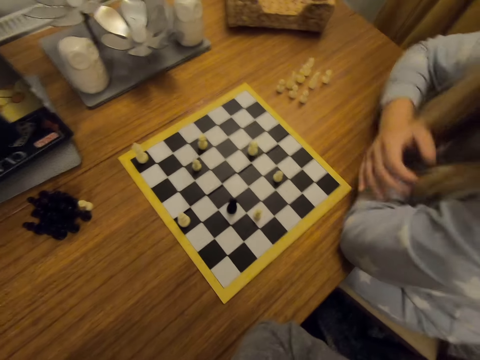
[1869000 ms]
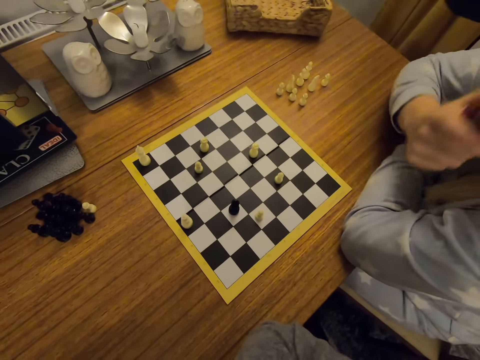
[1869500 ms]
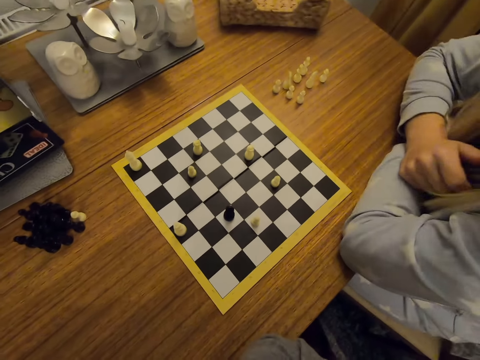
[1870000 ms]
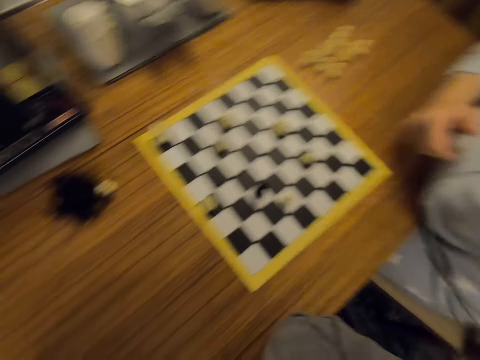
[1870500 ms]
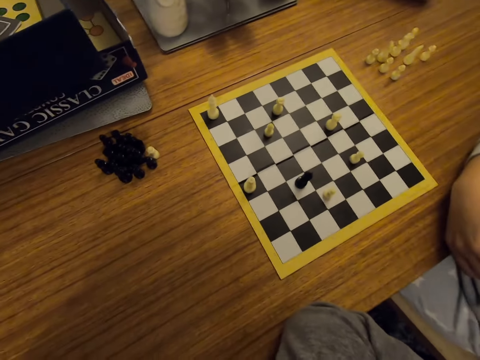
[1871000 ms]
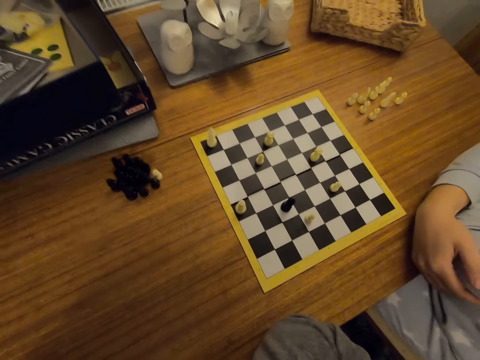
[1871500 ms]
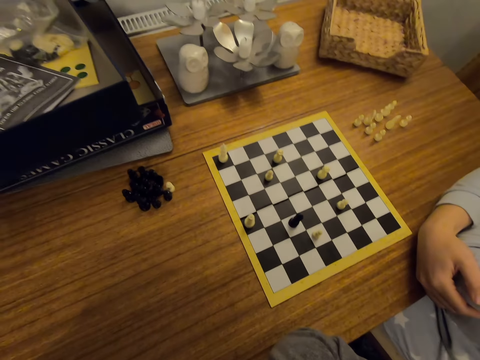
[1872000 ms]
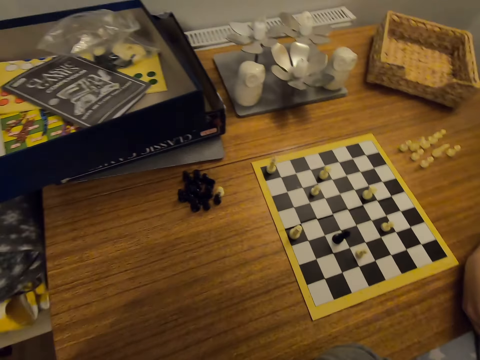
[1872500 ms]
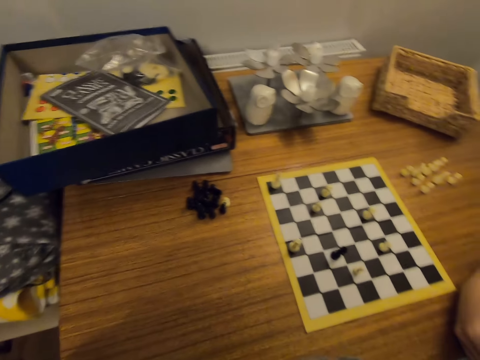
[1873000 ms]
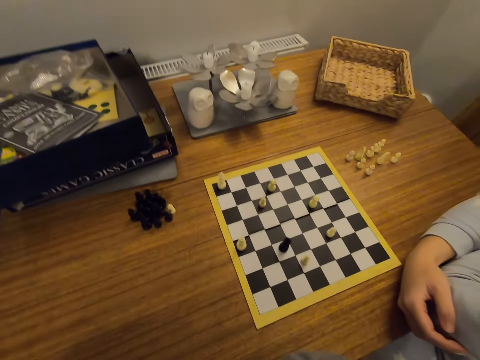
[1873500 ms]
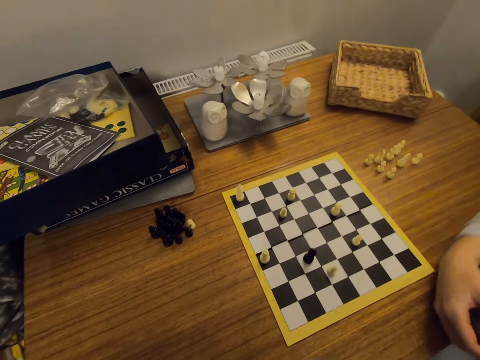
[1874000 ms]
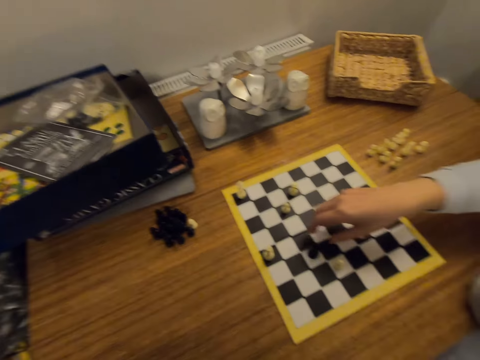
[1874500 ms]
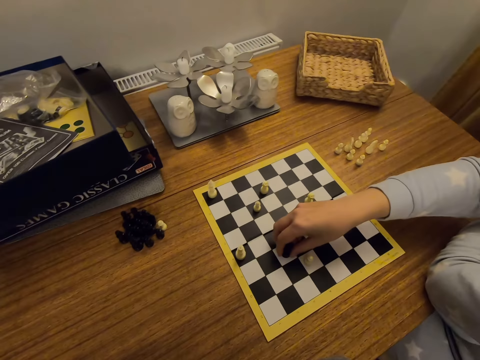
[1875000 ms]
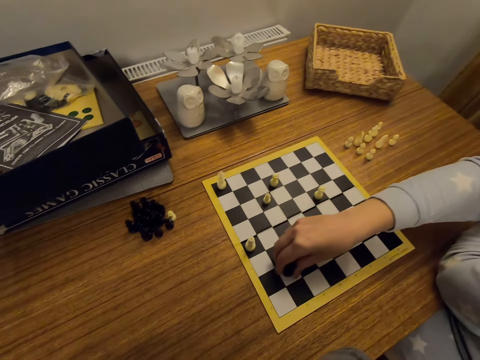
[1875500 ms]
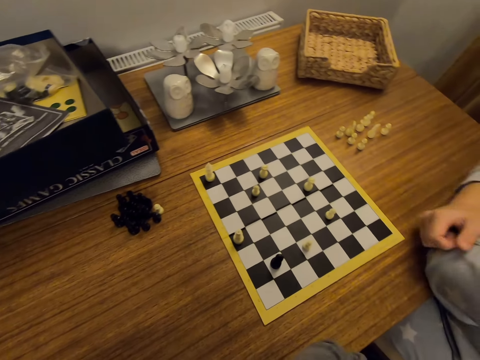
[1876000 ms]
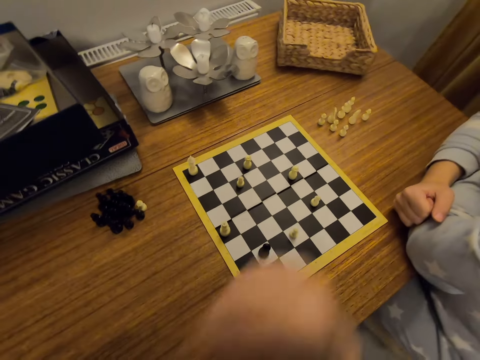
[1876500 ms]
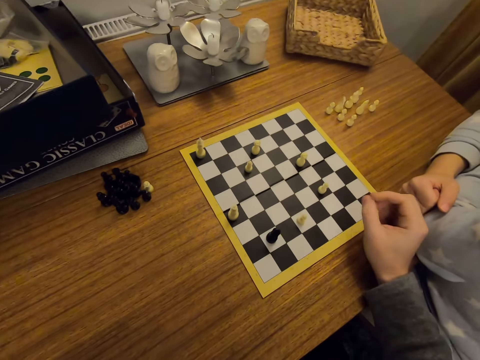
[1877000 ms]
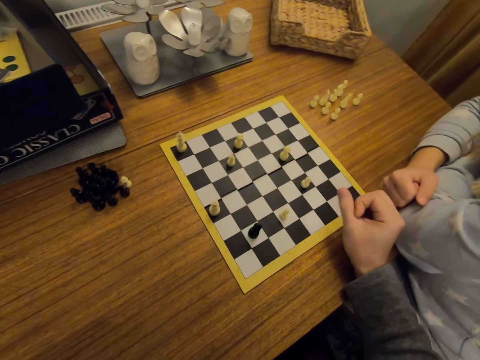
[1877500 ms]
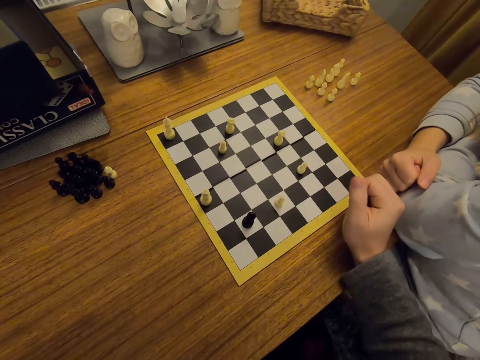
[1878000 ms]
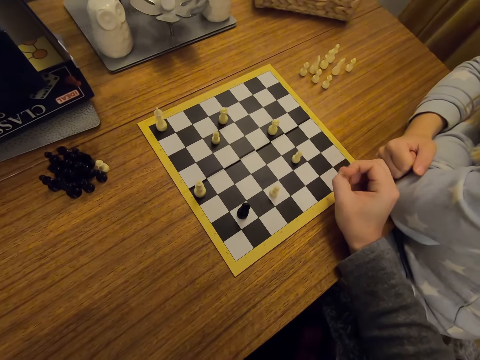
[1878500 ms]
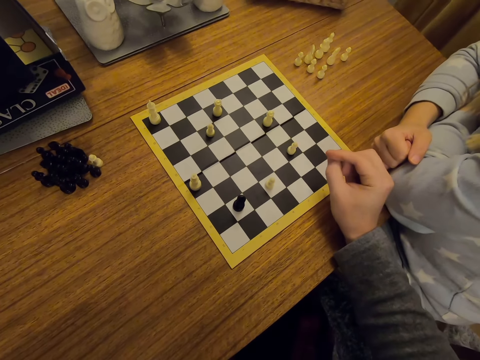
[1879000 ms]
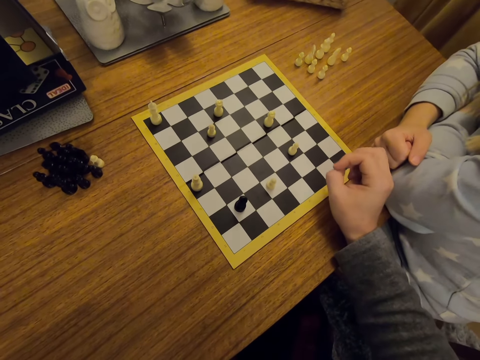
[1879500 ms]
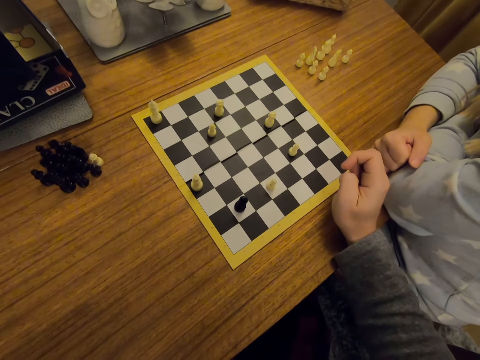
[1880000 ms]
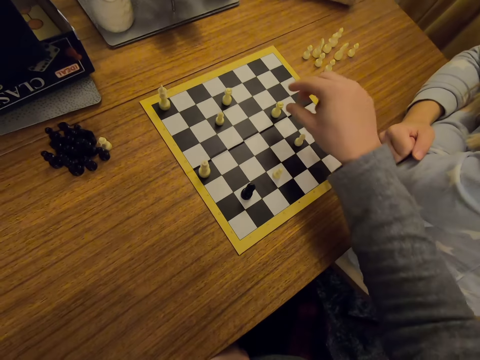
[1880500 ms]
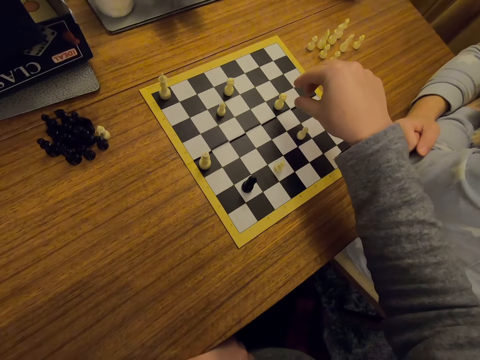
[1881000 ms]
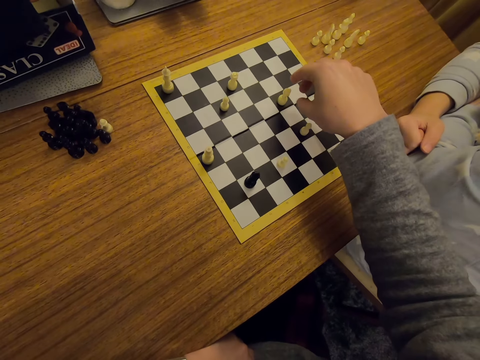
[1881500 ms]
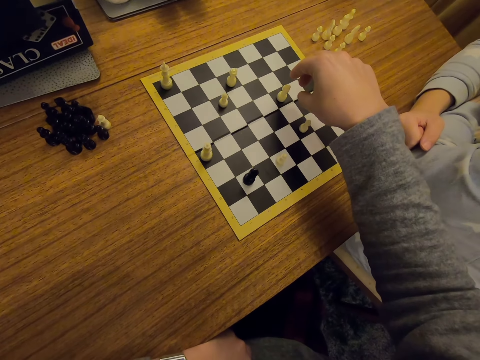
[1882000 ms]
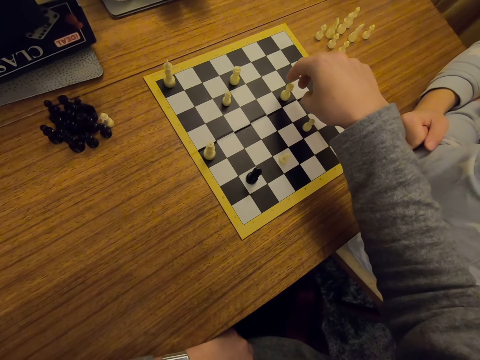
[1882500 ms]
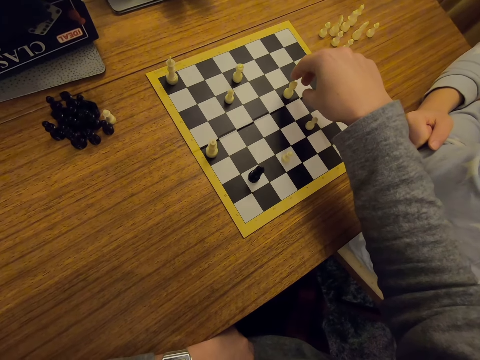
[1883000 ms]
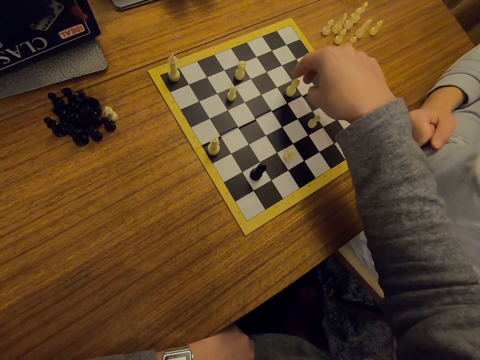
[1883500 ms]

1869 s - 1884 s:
A person folds hands and touches the face. The person moves a chess piece on a board and puts a hand on a table. The camera wearer puts the right hand on the table.

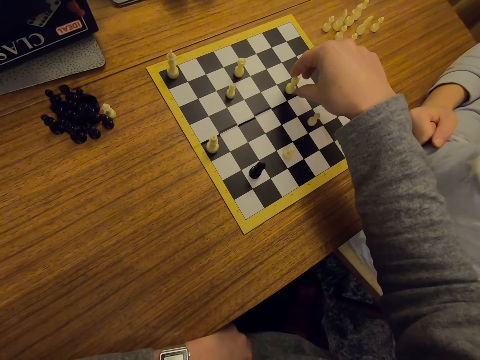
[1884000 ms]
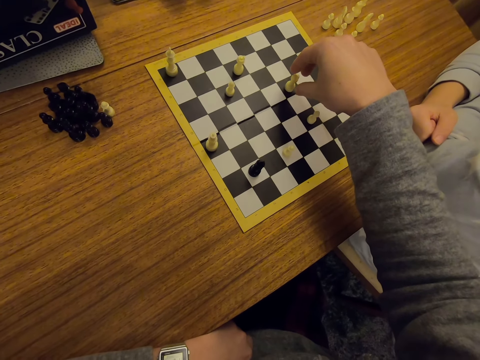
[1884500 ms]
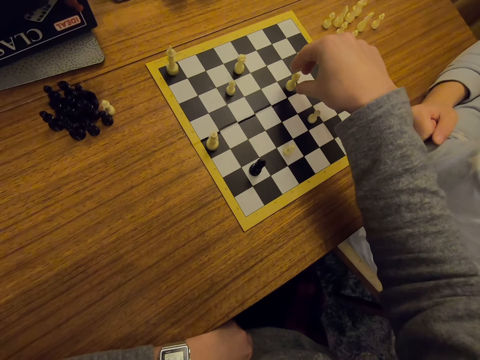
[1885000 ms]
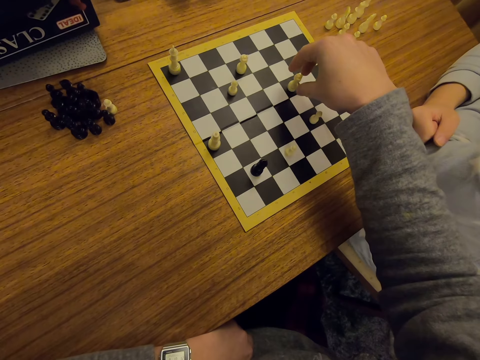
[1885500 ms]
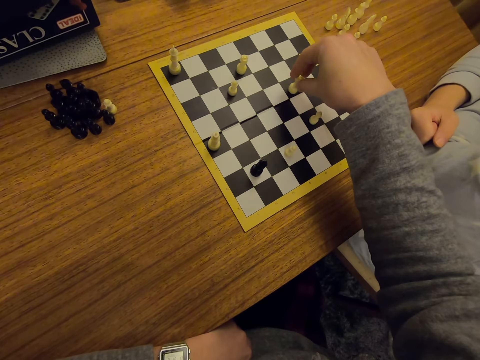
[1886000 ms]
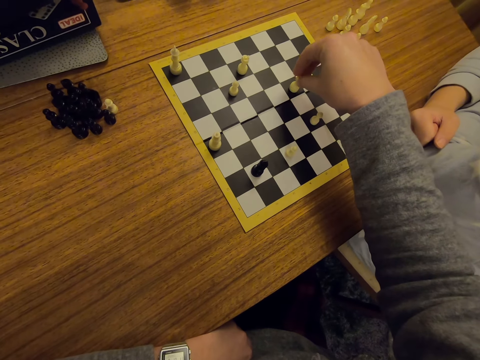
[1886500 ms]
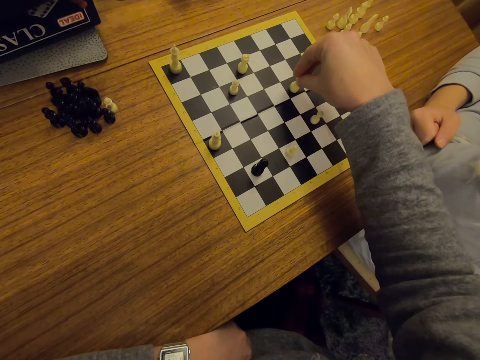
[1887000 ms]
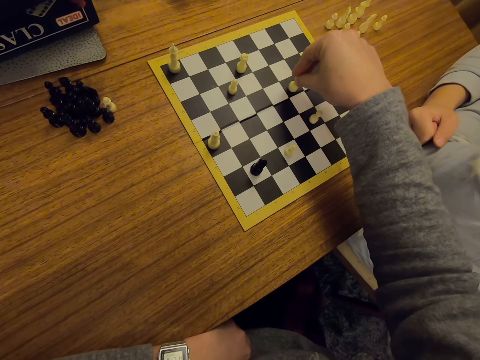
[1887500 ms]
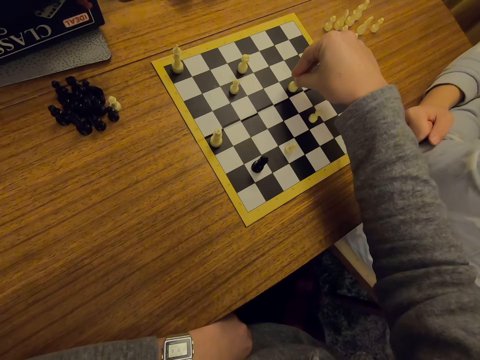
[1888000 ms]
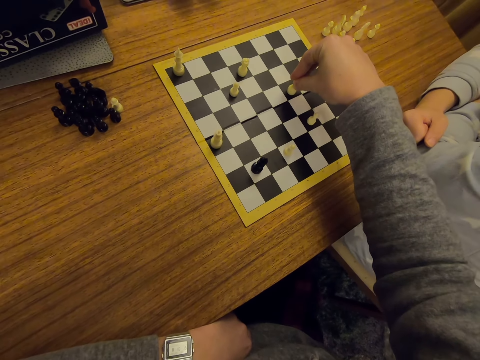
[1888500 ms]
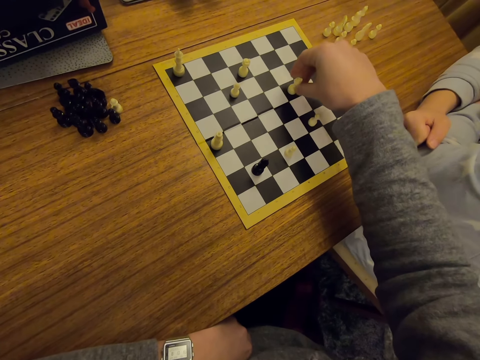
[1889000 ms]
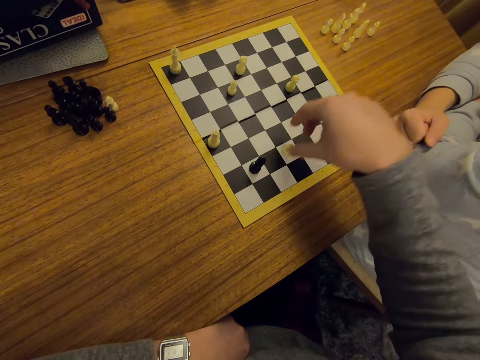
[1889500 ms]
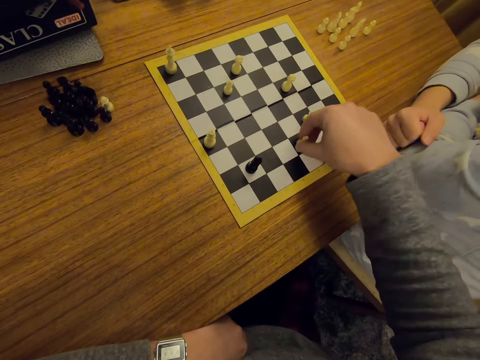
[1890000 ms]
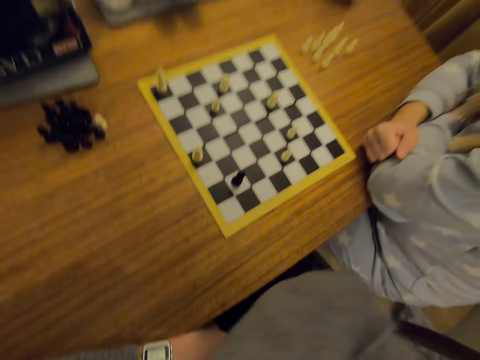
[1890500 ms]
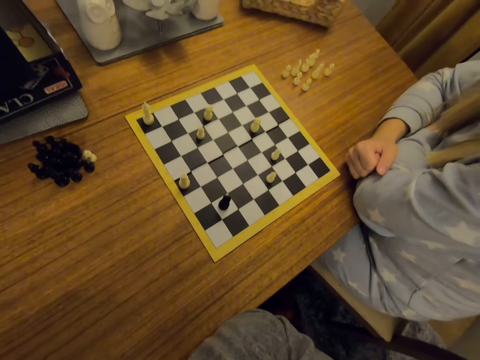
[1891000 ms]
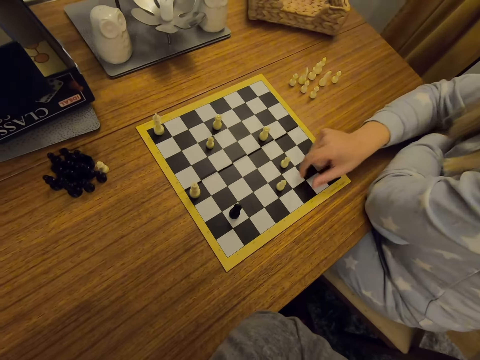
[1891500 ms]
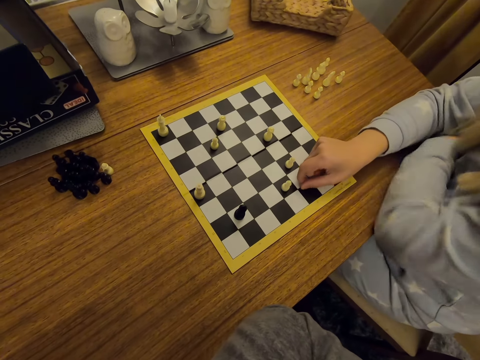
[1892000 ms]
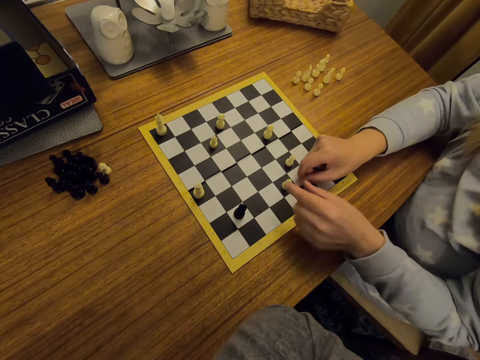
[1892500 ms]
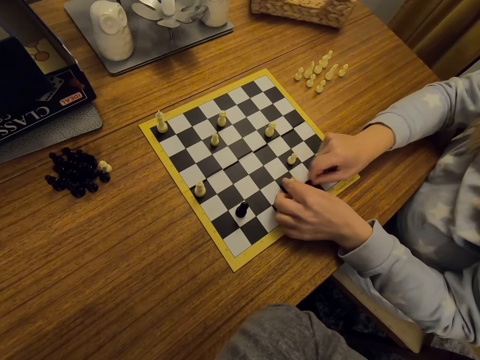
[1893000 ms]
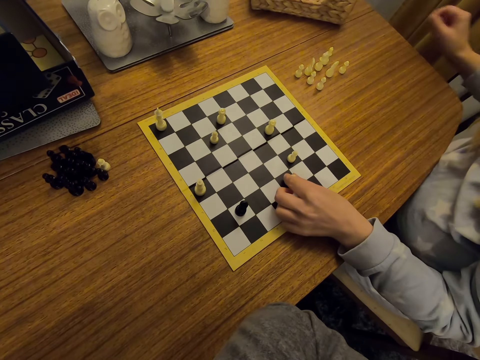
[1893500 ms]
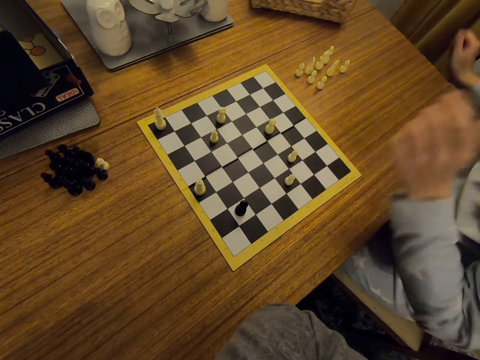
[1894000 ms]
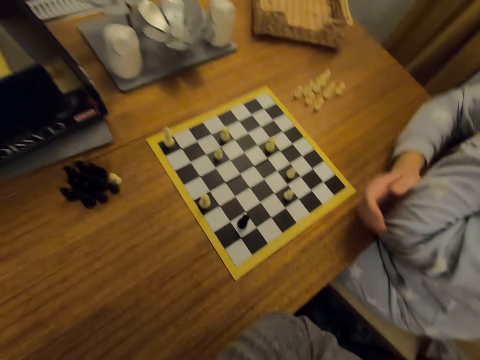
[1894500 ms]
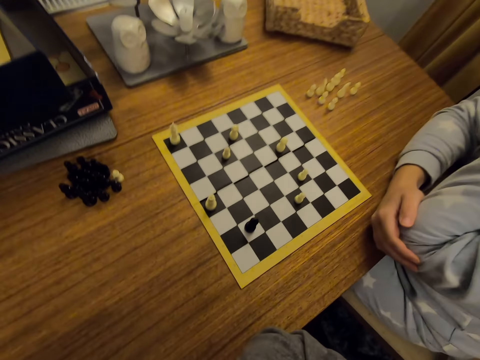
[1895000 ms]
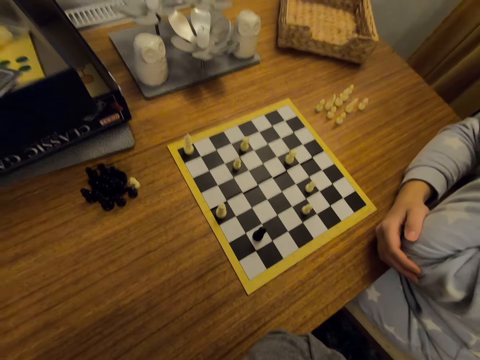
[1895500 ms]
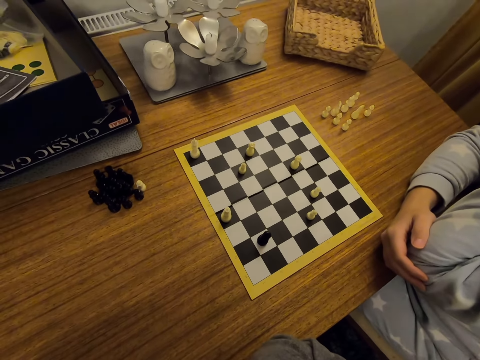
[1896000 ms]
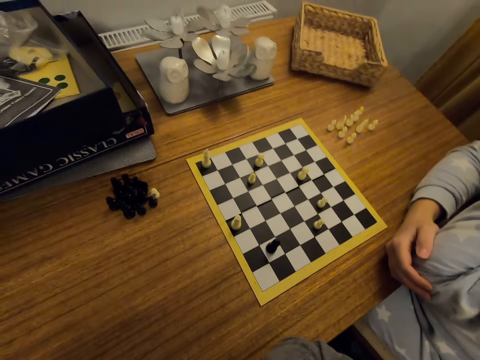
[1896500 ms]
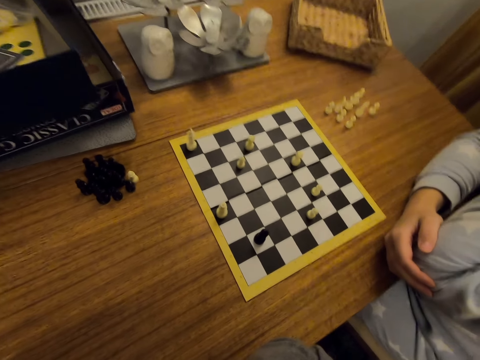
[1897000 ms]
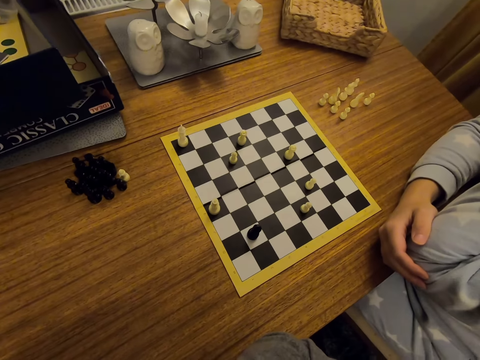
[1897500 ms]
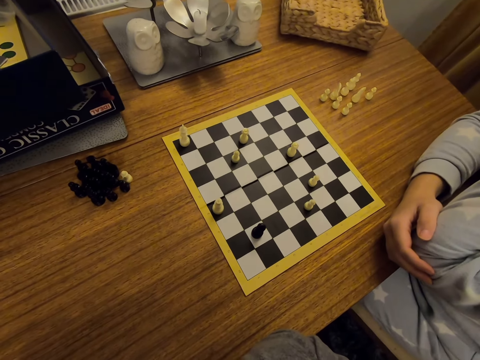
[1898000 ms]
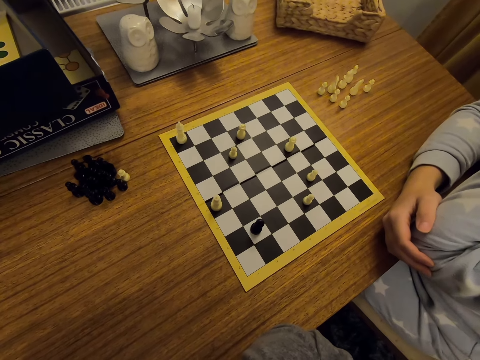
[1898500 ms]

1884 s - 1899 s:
The camera wearer moves a chess piece on a board. They play chess. A person moves a chess piece on the board. The person removes something on the chess chart. The person folds hands.
